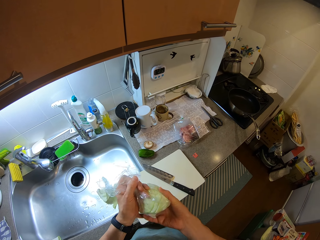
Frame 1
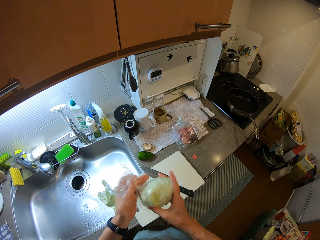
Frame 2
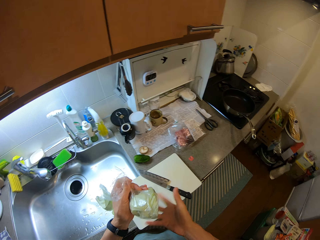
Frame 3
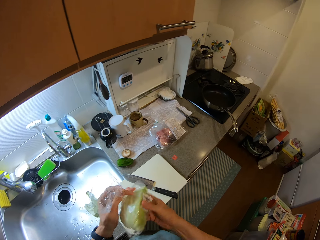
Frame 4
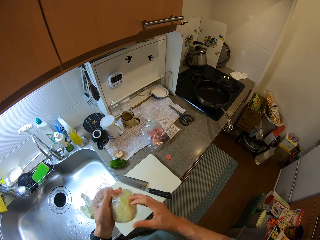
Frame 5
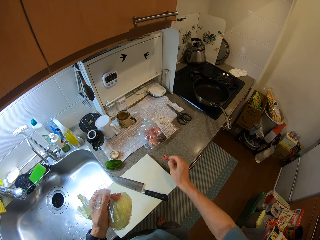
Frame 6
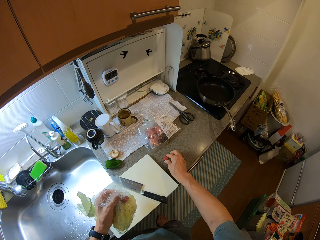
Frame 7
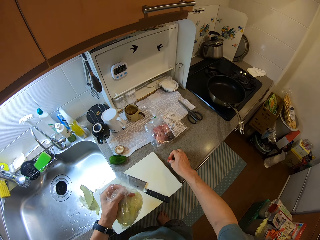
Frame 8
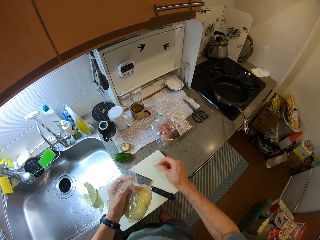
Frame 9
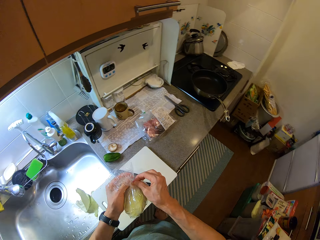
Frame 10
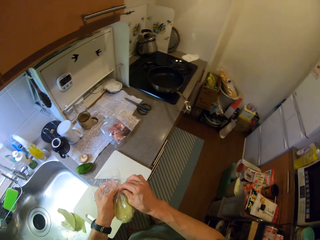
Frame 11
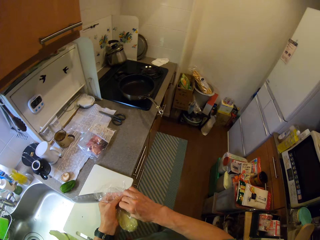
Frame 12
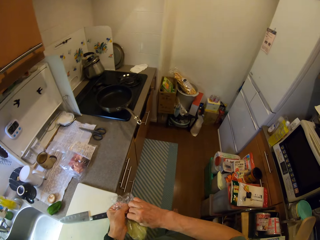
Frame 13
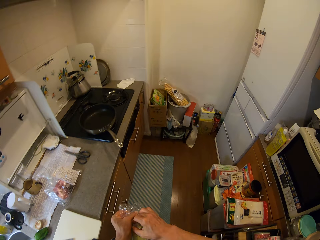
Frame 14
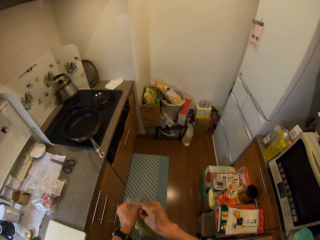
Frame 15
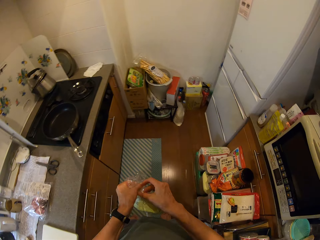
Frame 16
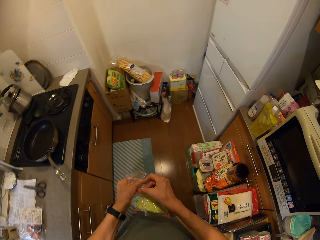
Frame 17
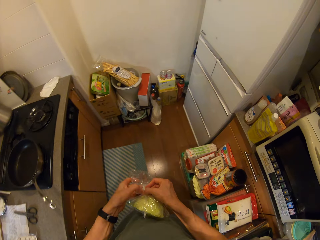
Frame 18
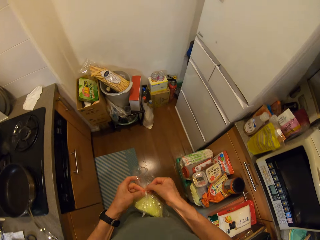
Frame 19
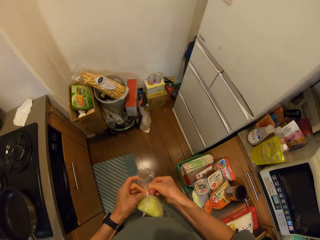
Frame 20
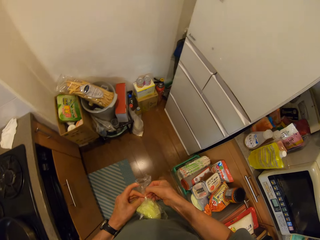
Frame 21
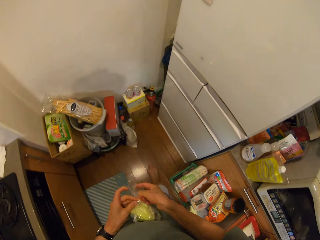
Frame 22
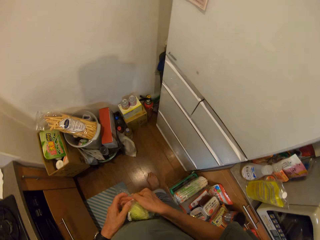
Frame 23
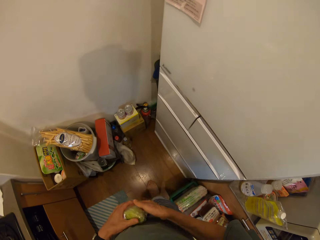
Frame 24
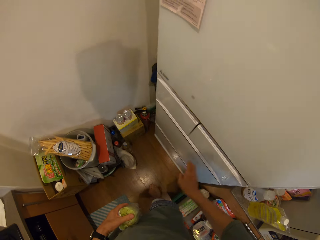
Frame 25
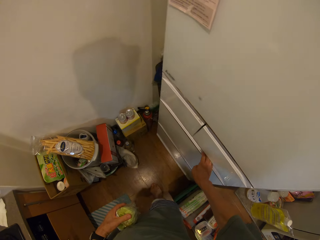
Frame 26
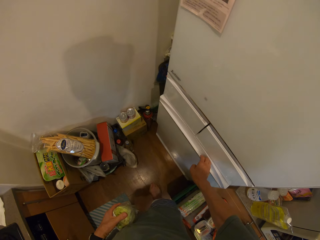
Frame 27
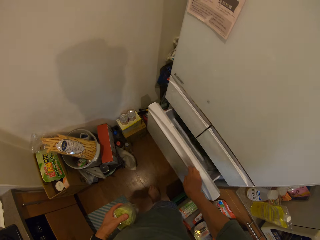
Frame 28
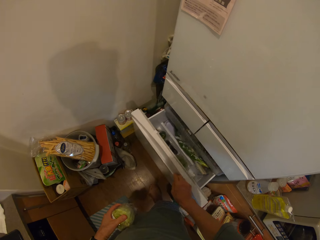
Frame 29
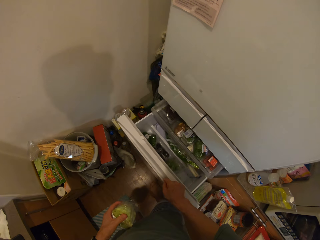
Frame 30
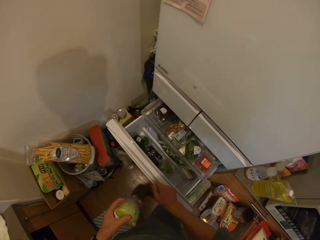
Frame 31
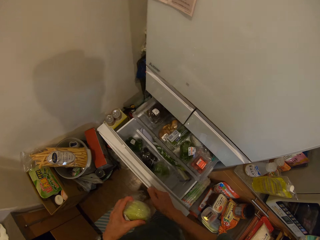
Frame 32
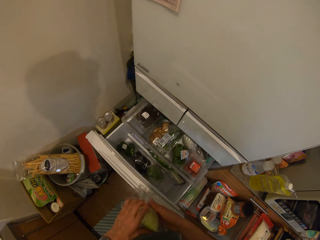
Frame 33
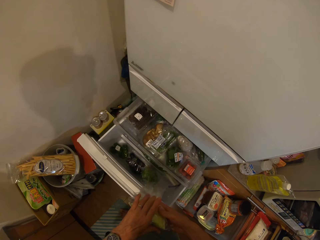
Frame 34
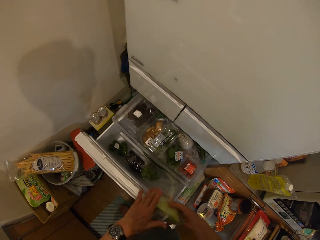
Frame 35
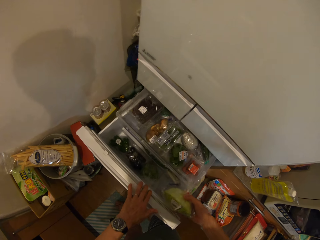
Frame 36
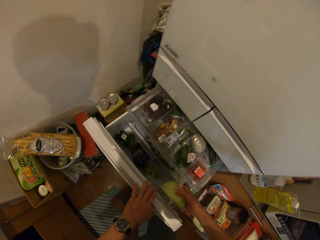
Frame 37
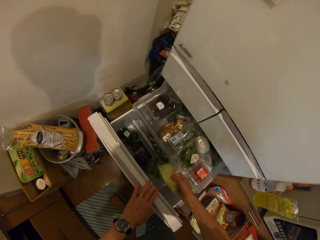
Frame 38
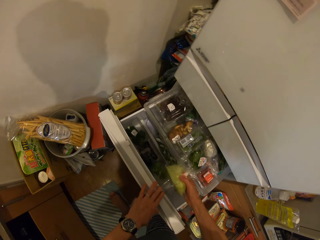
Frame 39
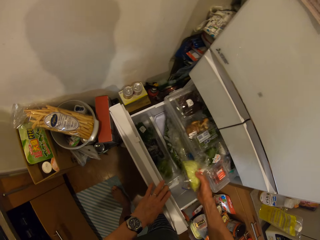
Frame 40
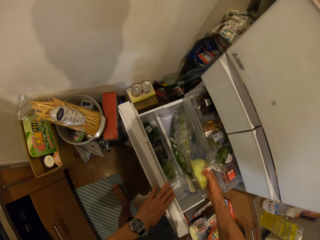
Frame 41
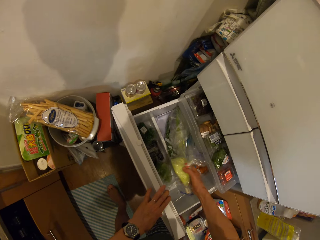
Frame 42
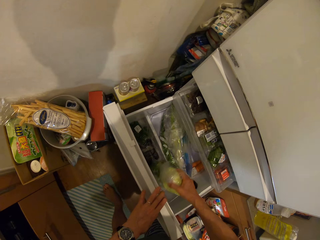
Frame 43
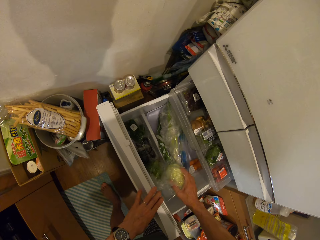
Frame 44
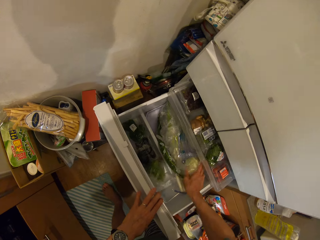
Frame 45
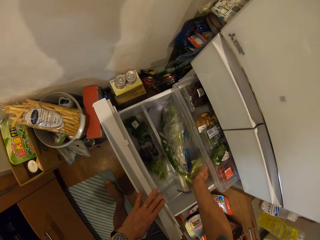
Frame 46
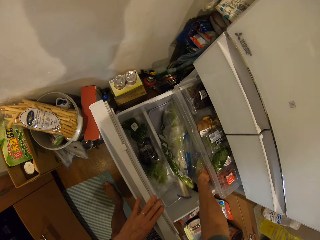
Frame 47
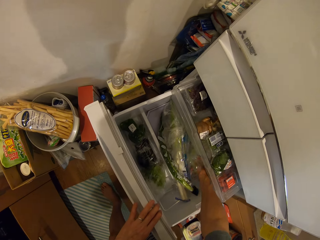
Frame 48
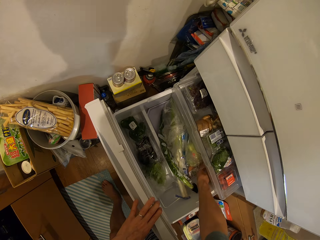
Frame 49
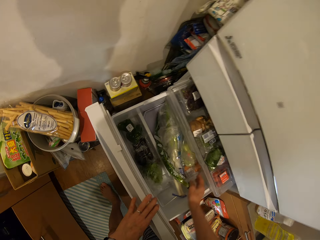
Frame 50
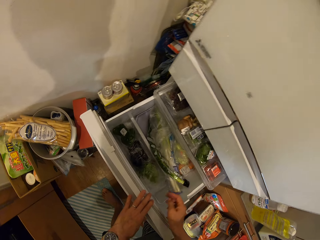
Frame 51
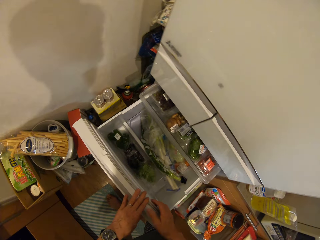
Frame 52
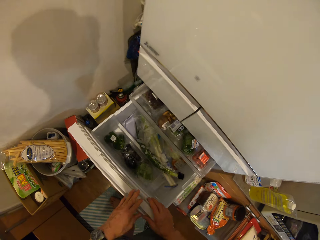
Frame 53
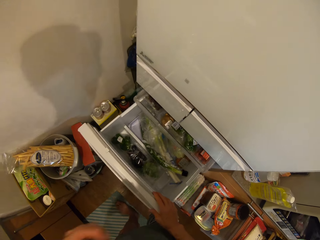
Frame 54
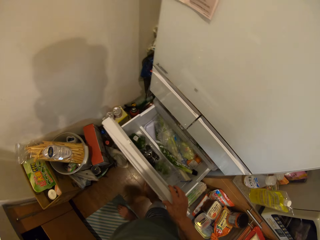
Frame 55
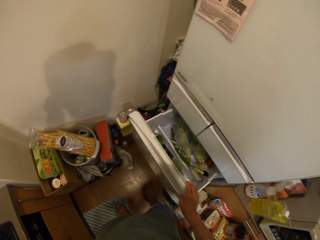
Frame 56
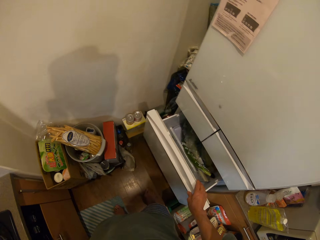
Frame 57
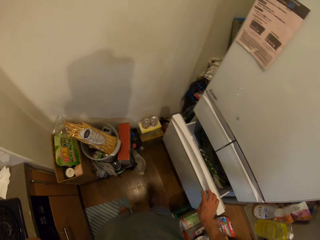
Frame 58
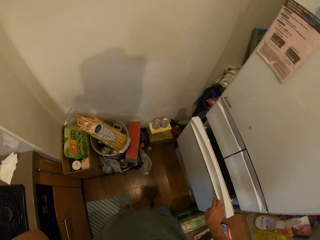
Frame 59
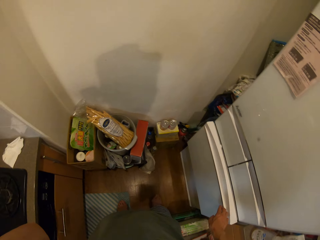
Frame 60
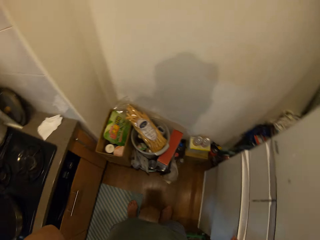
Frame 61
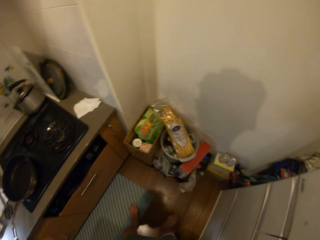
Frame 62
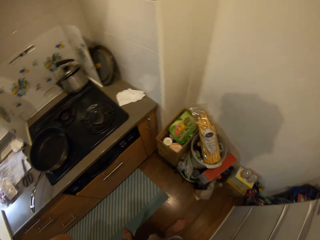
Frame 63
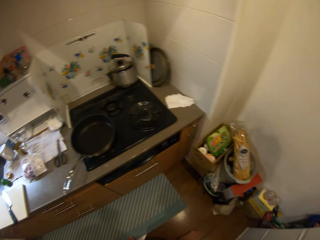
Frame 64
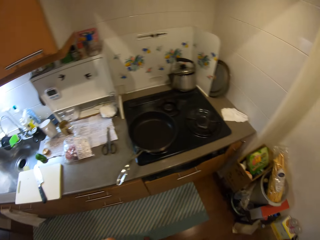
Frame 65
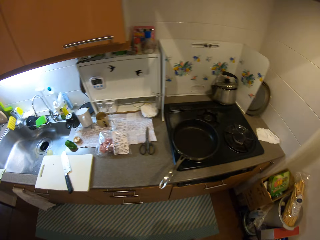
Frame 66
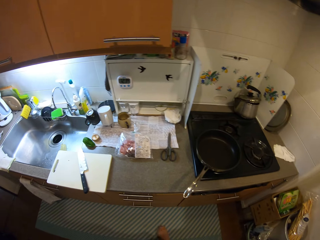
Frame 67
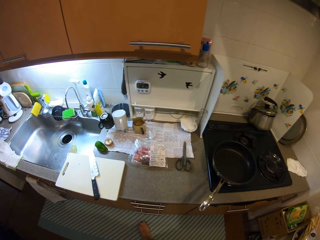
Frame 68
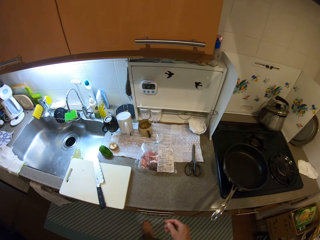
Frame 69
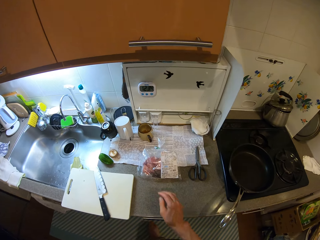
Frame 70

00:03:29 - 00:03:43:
The camera wearer ties the clear vinyl cover. They pick up a clear vinyl cover stopper from a sink table. They close the nylon. They tie the clear vinyl cover with the stopper. They walk to the fridge. They open the drawer. They open the fridge door. They push the fridge drawer shelf. They place the clear vinyl cover with white cabbage back in the drawer shelf. They close the fridge drawer. They turn to the sink table.

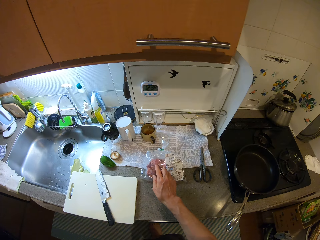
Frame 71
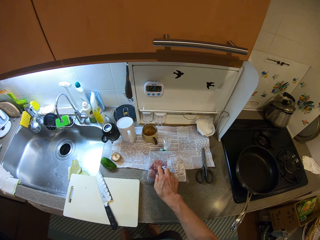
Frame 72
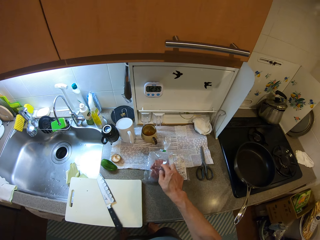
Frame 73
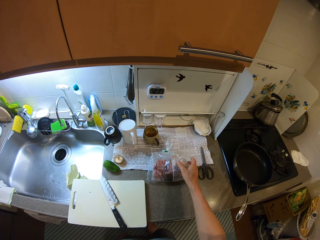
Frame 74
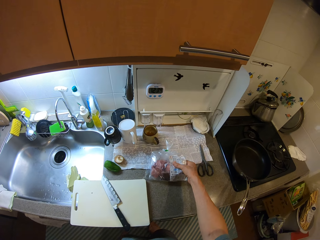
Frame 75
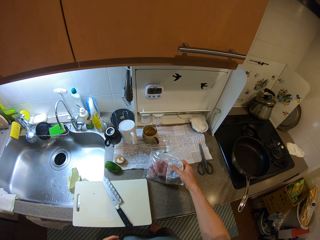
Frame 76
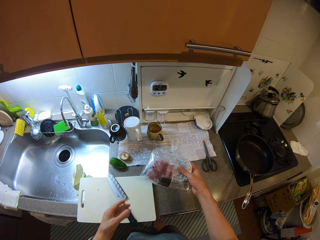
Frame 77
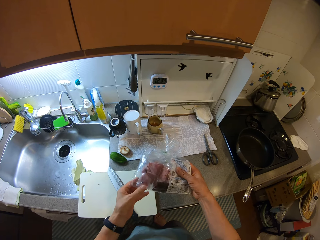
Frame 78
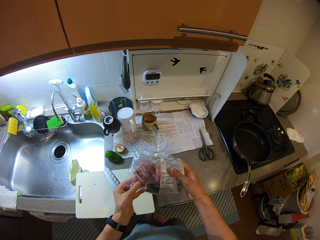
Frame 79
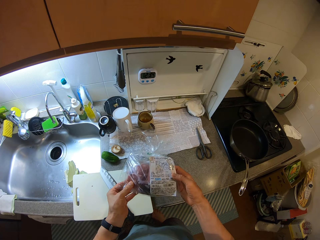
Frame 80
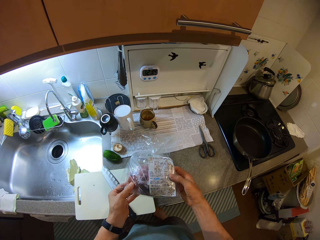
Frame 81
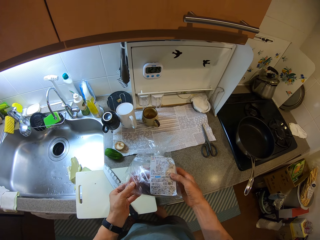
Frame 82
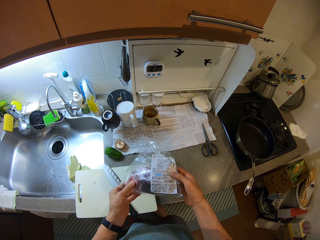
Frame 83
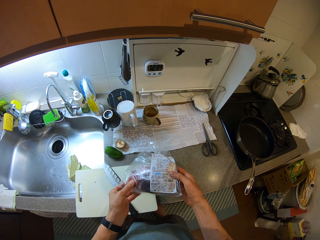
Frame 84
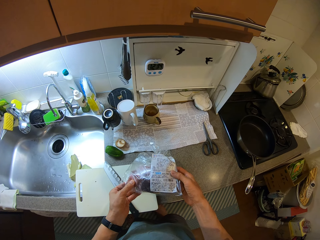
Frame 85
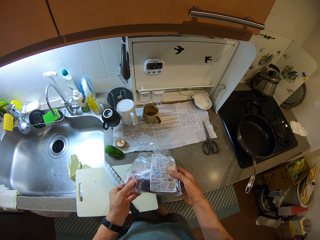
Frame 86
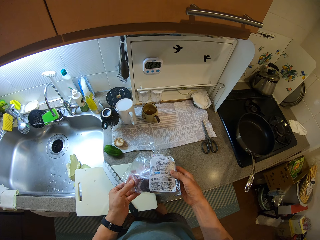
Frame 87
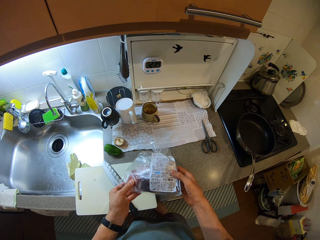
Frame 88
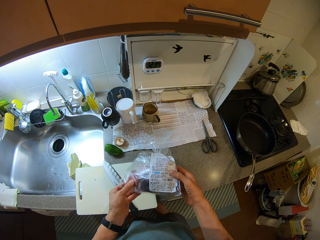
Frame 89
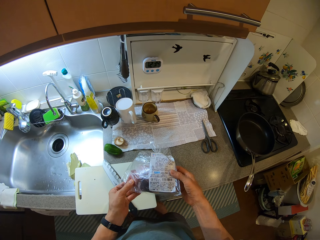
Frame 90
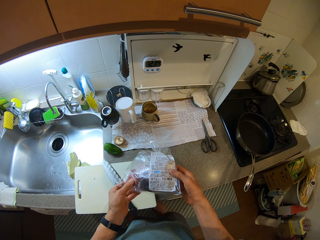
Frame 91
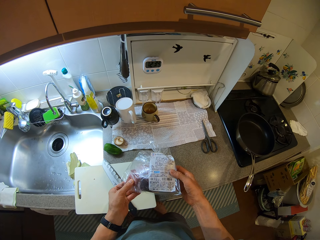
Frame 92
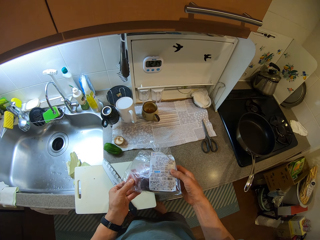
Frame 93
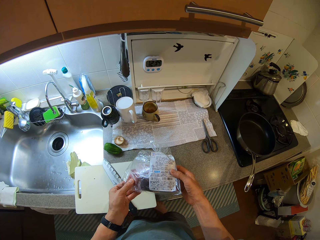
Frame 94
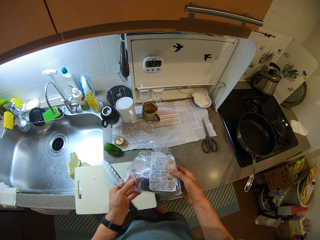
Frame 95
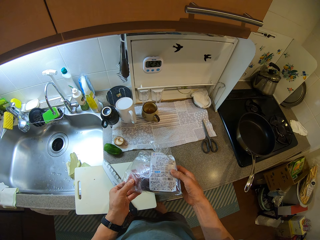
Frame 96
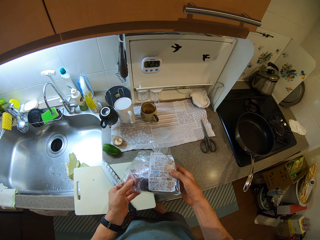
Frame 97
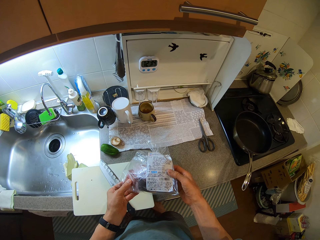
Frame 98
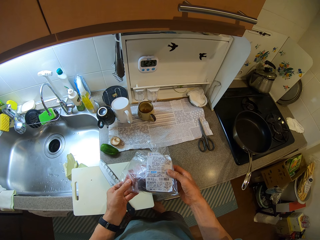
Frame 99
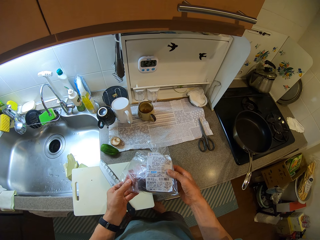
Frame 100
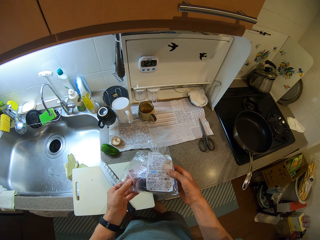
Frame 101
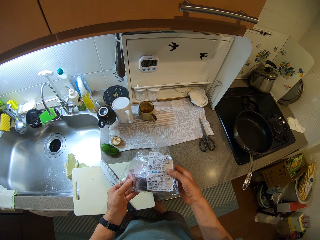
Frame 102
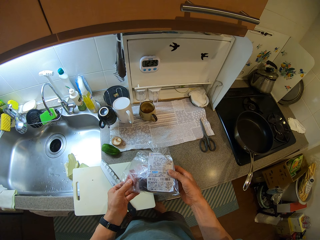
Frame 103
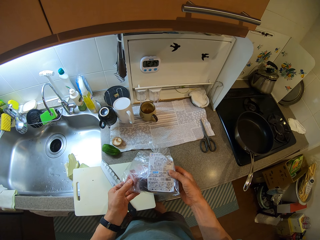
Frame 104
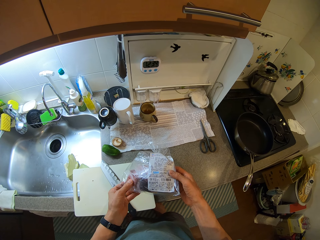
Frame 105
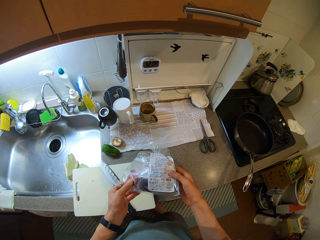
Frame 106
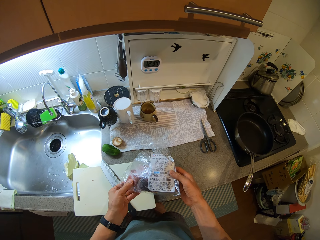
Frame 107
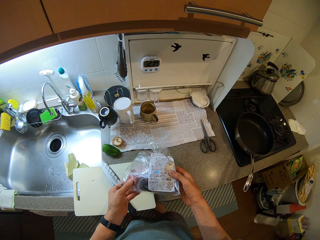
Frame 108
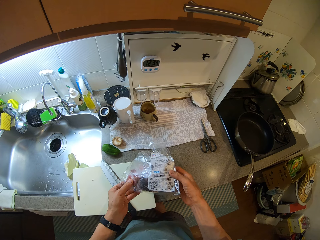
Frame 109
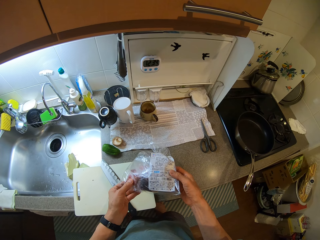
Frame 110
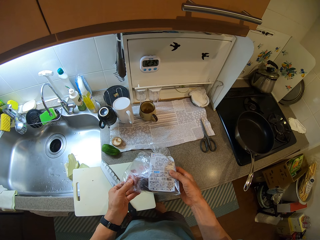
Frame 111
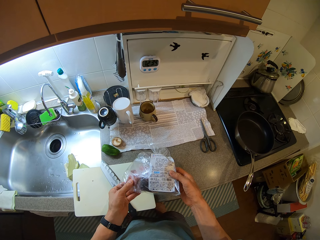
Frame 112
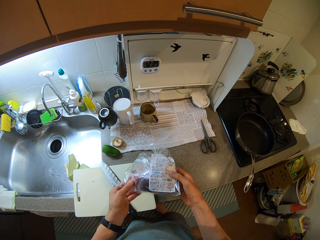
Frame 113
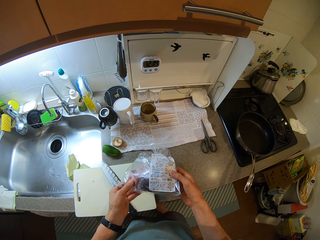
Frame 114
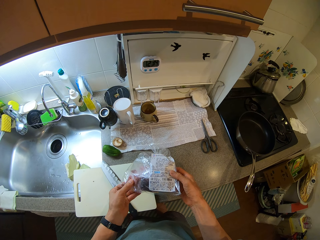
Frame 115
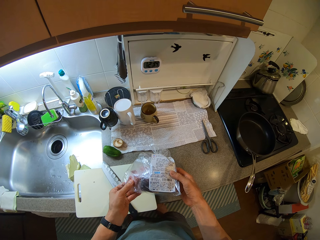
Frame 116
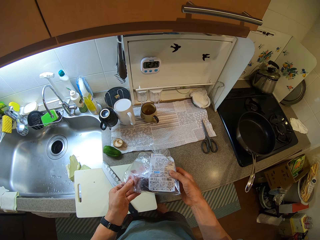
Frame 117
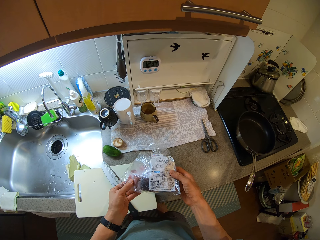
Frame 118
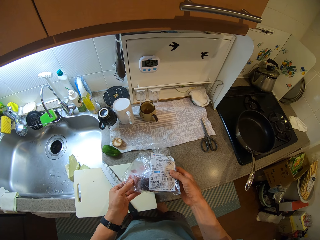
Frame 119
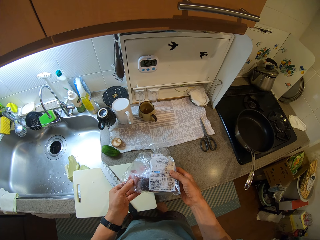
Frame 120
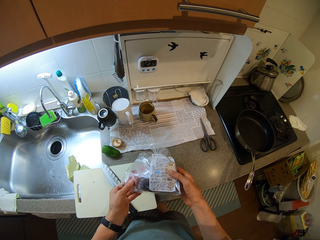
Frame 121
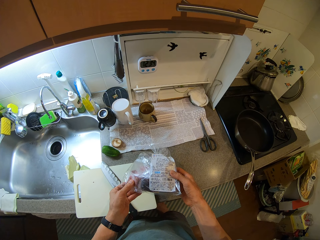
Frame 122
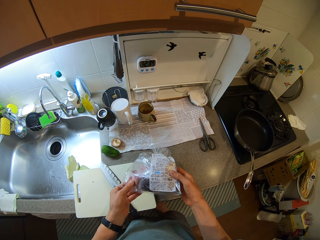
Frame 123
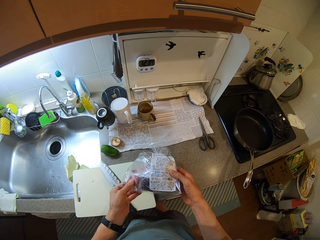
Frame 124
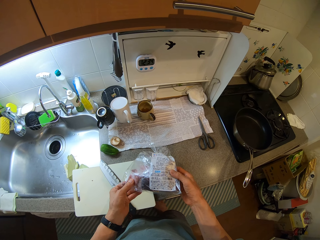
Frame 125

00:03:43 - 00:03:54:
The camera wearer touches a clear vinyl cover with meat pieces. They pick up the clear vinyl cover with meat pieces from a sink table. They inspect the clear vinyl cover with meat pieces. They stare at the clear vinyl cover with meat pieces.
